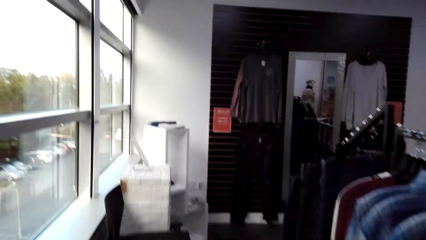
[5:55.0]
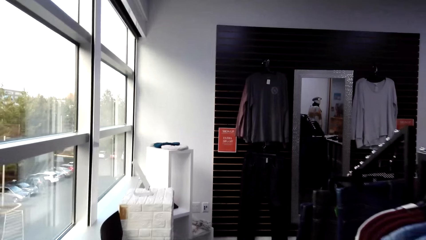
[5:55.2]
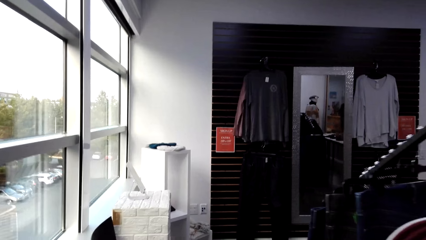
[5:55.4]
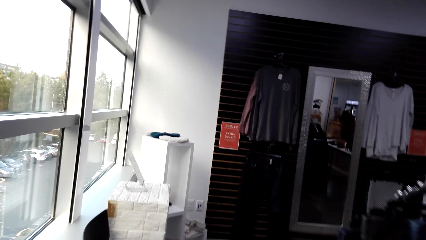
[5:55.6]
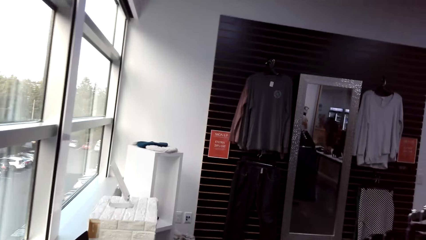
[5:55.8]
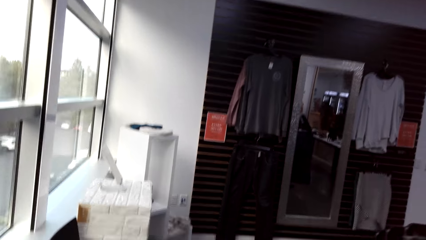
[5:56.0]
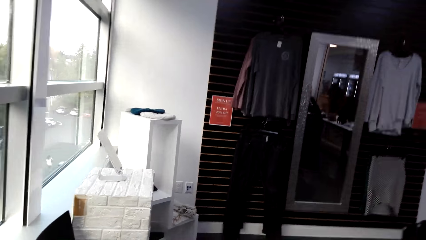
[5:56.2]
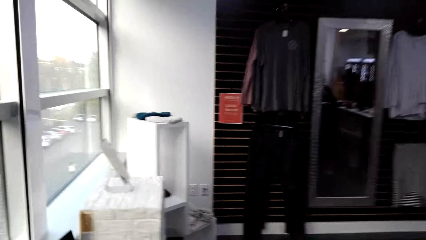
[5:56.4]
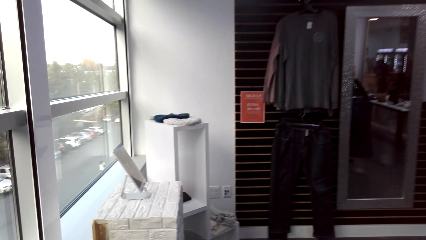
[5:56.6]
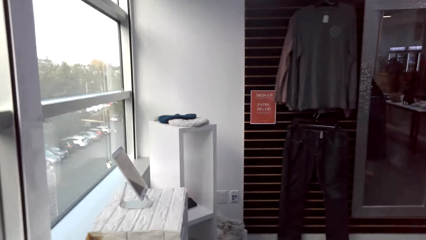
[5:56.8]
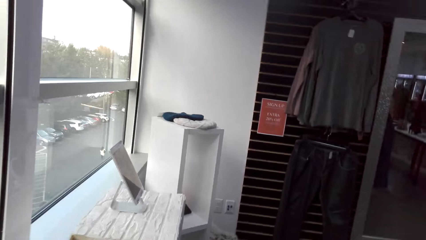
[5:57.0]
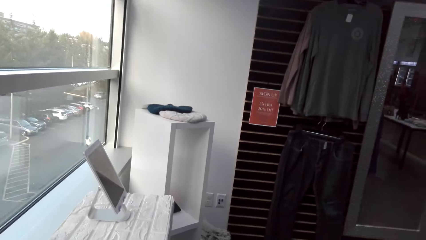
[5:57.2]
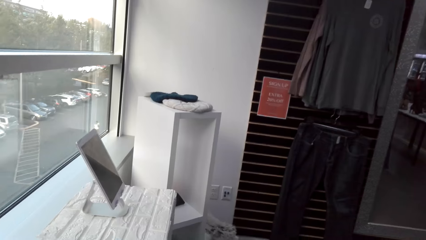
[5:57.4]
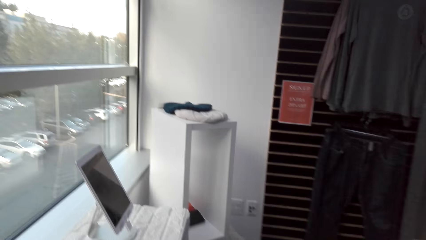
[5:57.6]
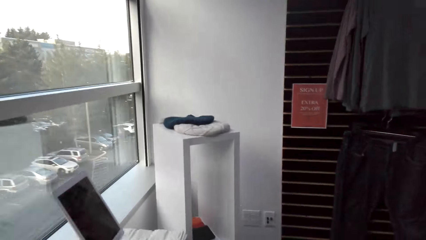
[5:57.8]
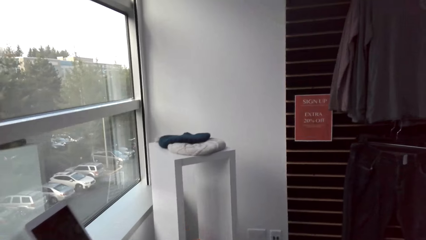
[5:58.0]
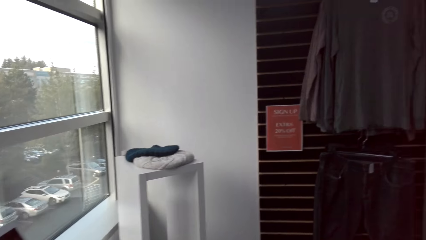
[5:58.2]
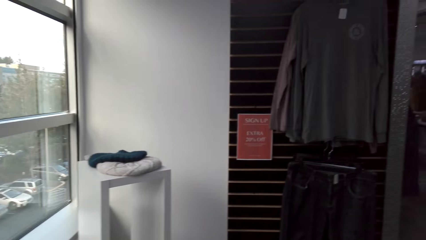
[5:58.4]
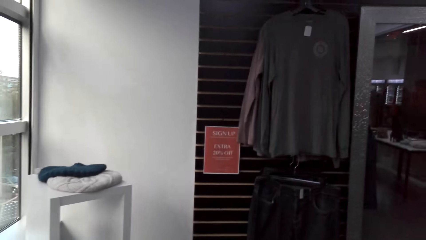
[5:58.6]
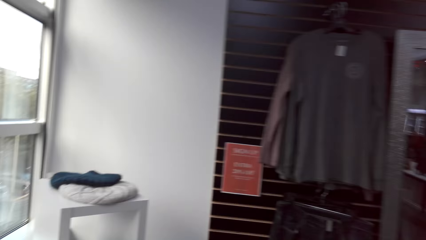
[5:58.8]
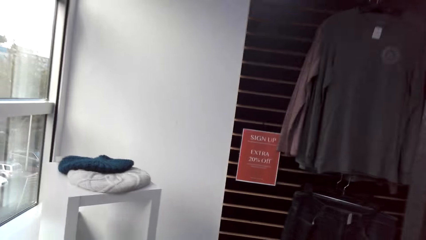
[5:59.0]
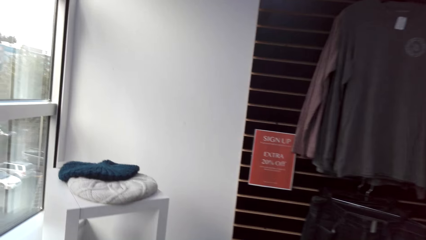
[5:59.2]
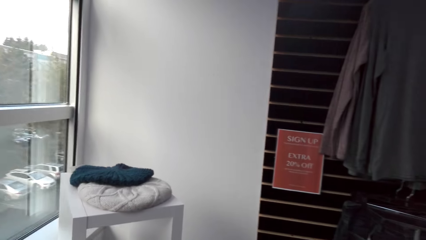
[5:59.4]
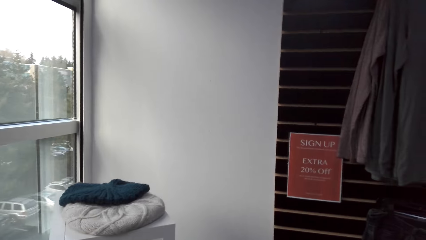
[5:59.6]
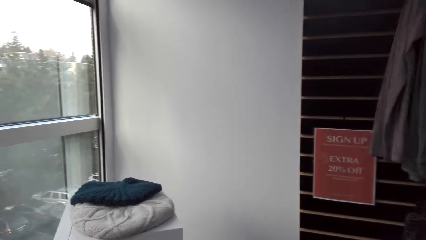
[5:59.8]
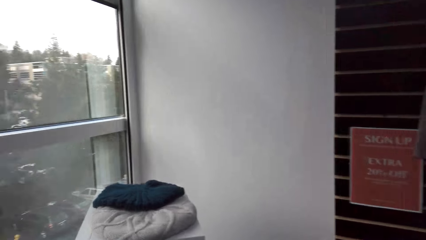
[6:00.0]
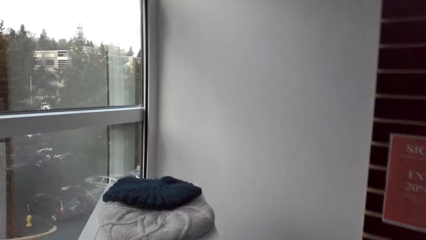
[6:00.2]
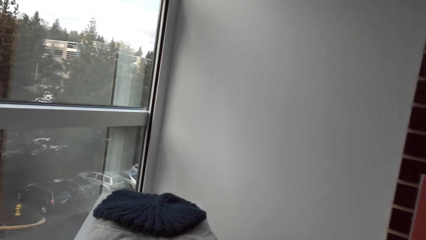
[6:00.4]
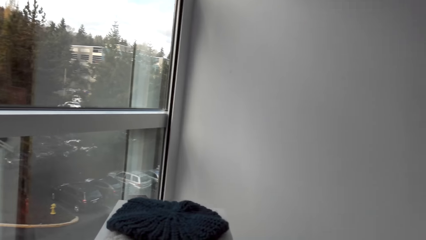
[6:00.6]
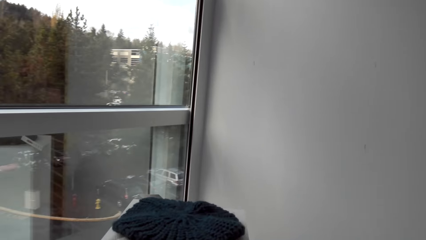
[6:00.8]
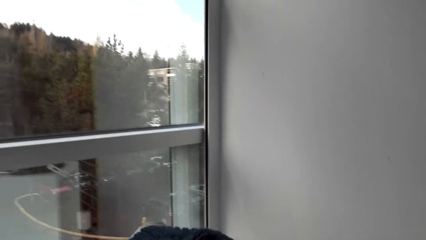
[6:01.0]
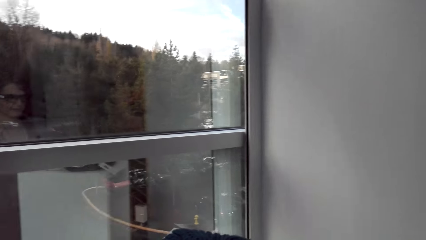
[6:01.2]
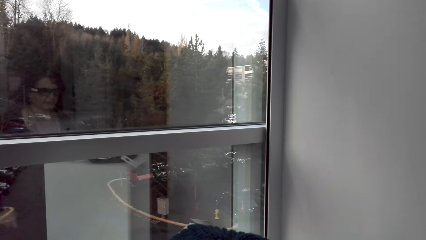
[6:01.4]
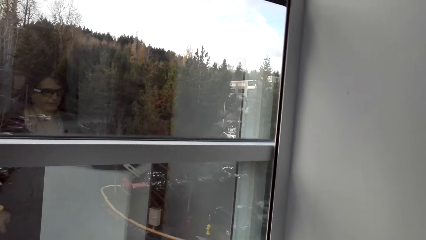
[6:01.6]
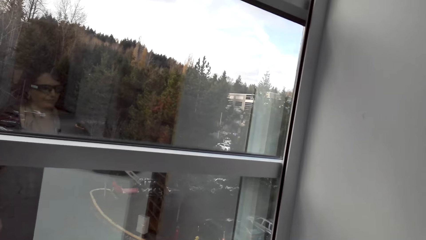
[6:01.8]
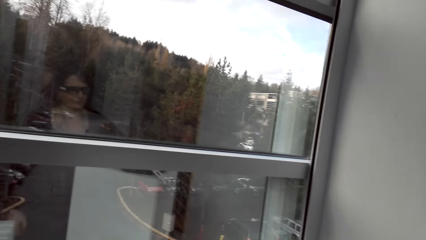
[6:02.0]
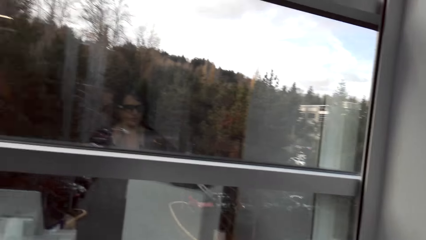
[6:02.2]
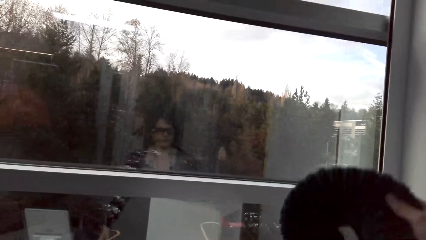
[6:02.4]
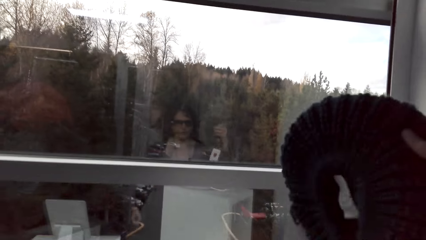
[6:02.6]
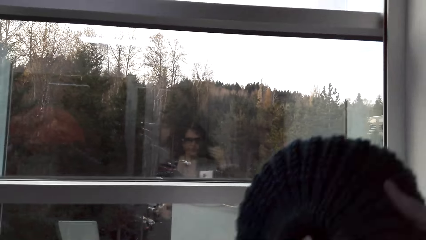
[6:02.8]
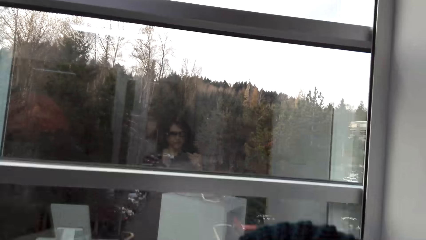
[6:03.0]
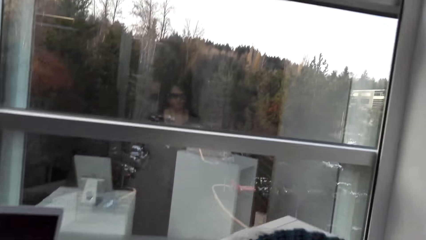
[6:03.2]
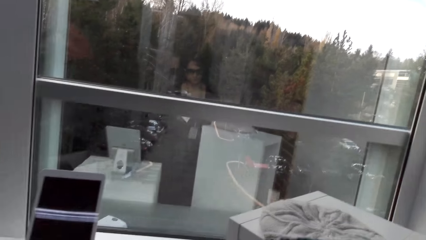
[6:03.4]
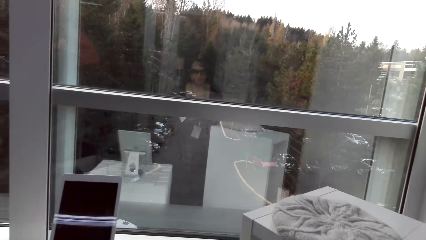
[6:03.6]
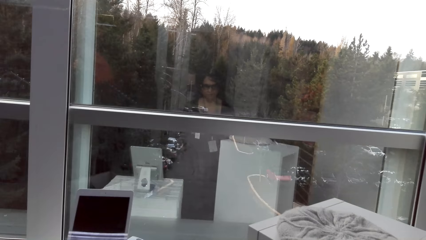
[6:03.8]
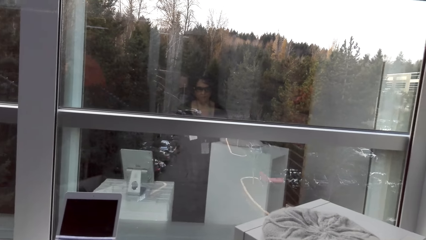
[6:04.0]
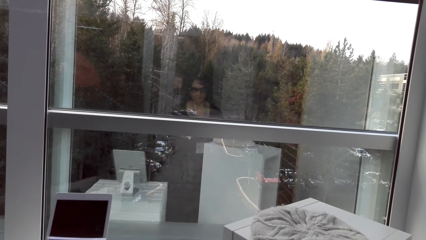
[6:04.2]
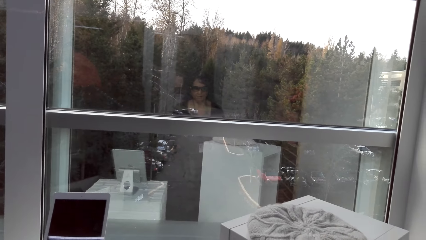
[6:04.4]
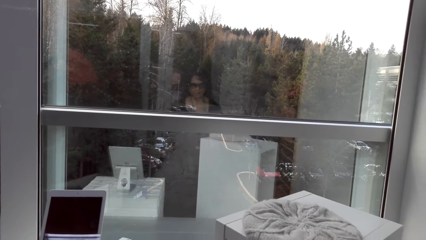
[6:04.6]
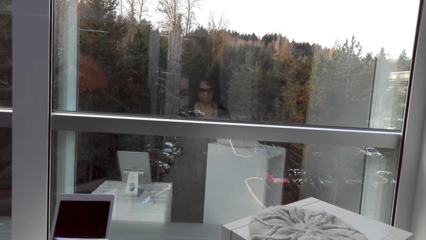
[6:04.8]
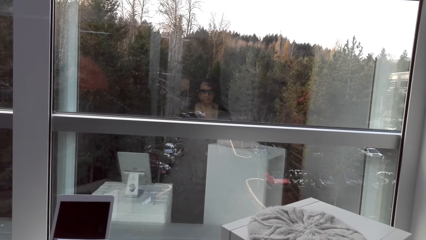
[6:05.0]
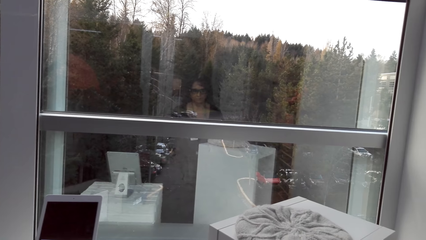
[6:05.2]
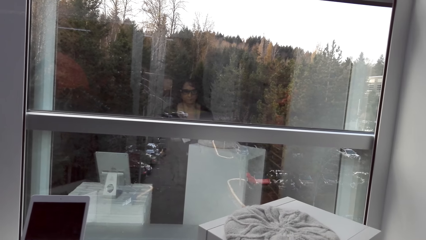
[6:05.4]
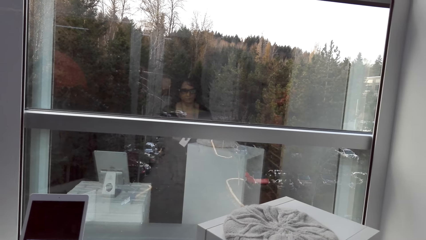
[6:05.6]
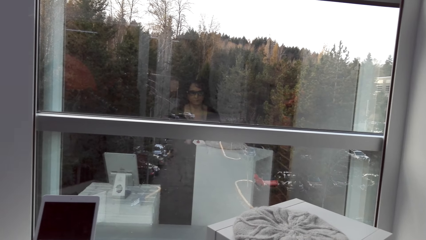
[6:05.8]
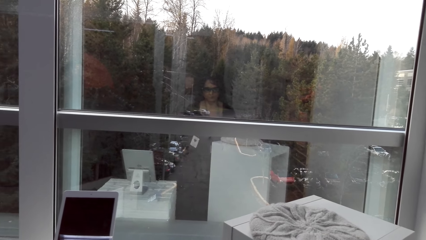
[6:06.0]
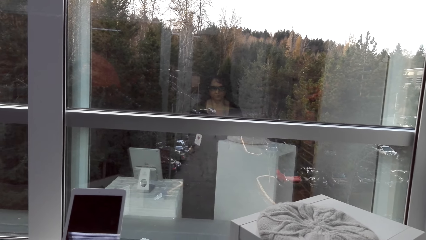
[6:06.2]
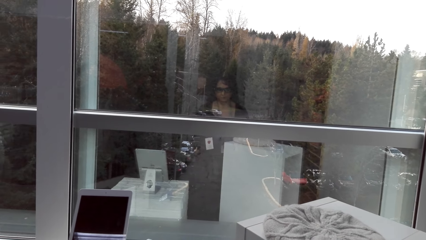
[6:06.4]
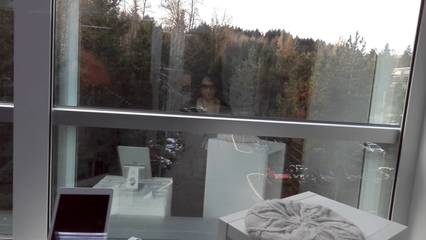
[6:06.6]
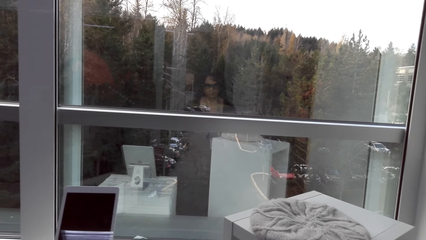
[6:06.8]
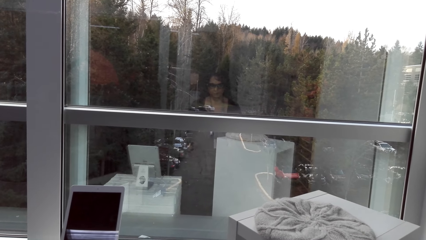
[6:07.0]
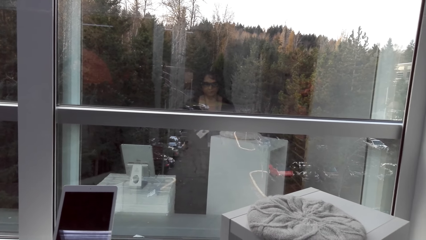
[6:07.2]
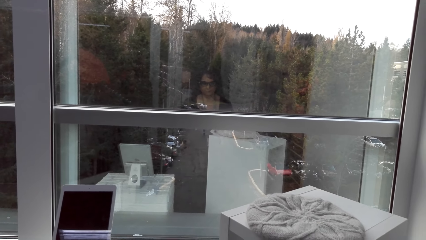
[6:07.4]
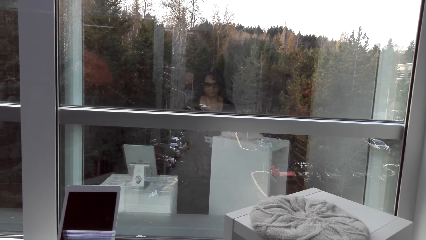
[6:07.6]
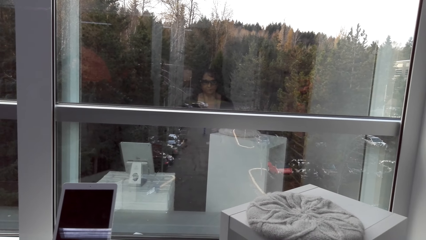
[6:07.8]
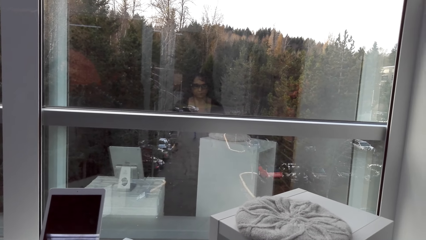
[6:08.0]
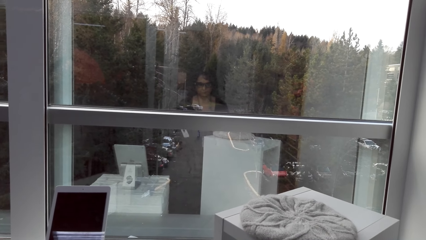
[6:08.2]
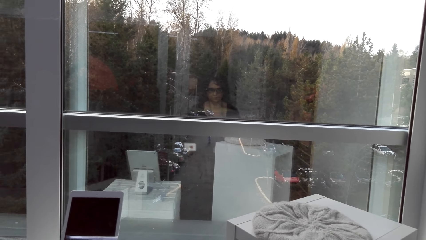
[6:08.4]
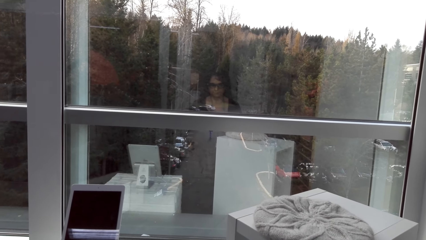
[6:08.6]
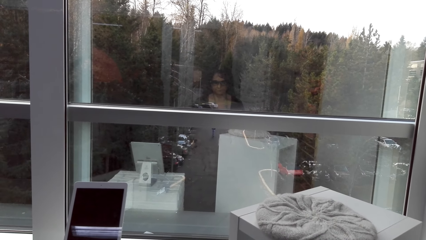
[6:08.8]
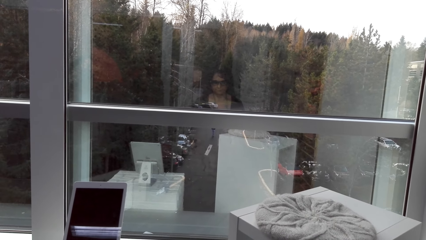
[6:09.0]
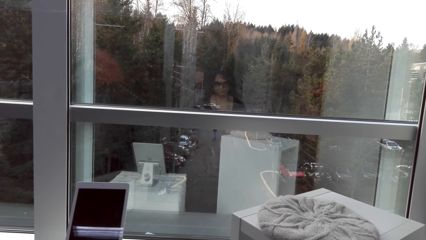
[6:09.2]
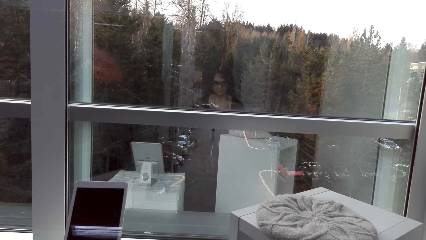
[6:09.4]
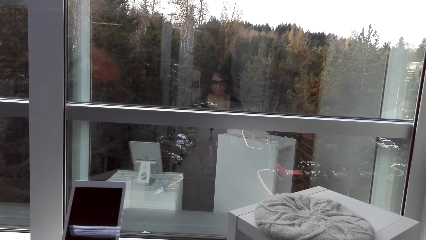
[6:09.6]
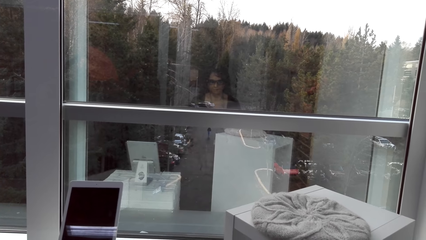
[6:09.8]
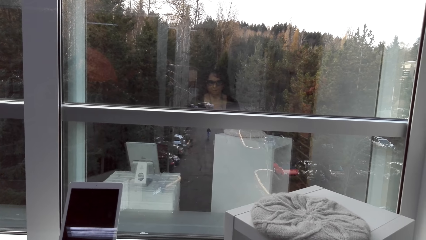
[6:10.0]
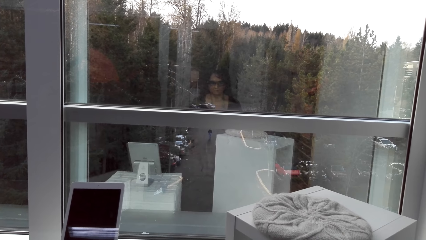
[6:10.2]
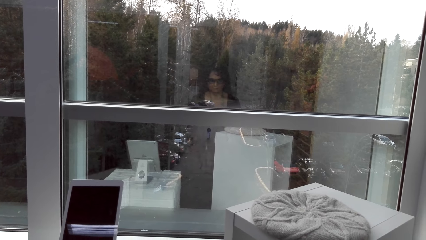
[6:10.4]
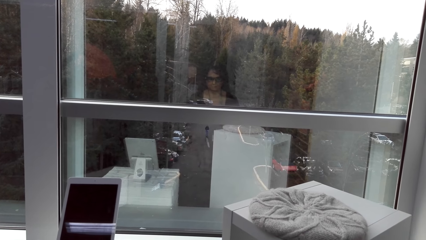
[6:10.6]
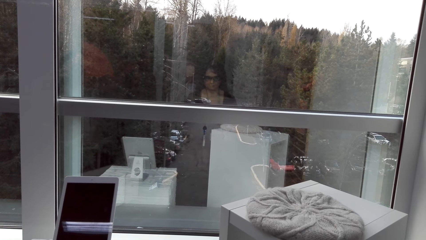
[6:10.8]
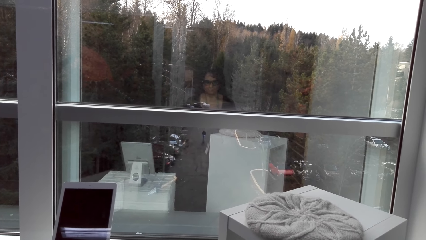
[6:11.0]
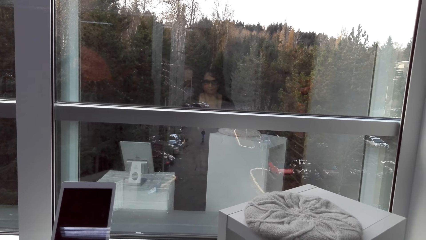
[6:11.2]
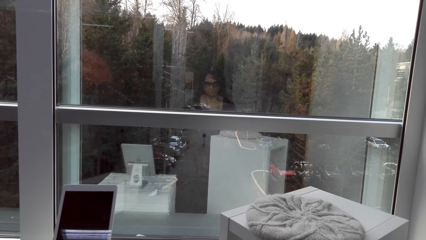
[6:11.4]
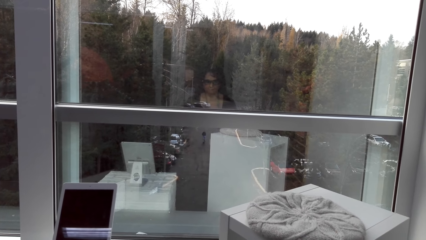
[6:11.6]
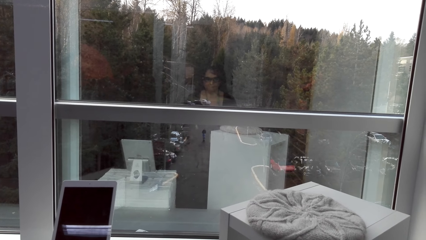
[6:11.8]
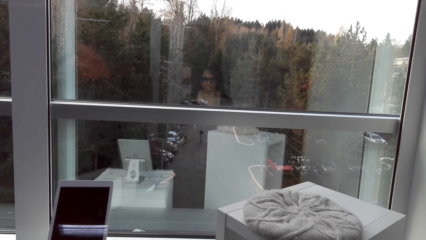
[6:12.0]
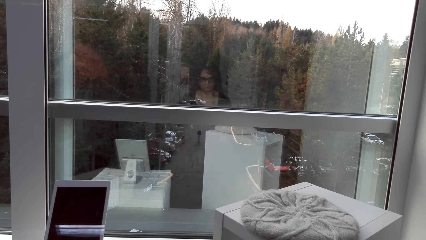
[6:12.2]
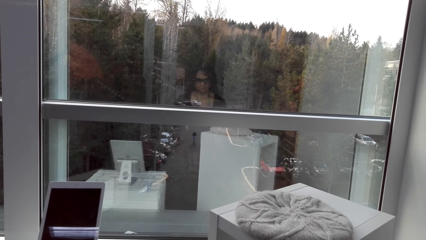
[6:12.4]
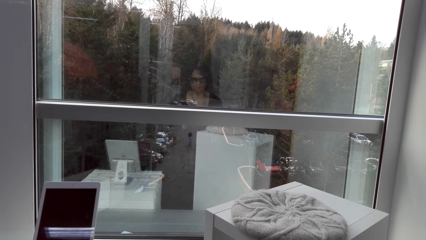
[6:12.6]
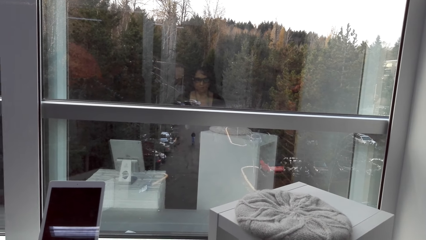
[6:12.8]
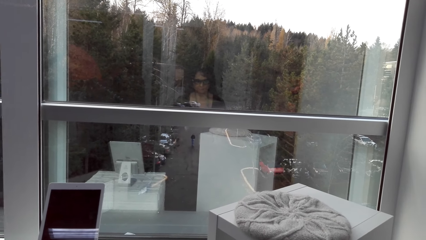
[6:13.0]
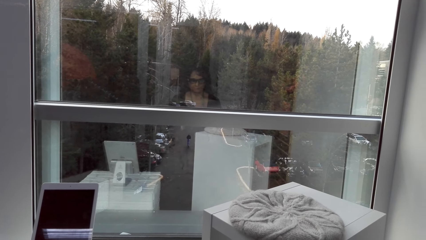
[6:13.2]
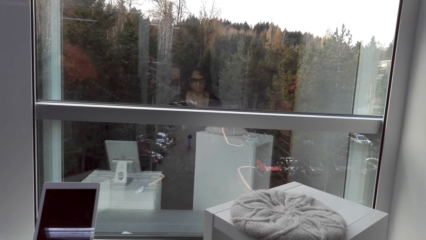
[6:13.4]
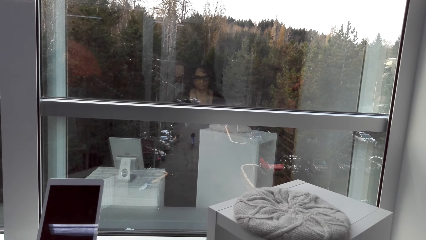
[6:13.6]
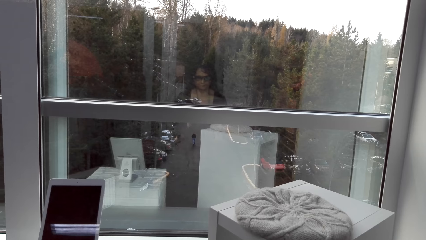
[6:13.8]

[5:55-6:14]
The camera wearer adjusts a hat. They take a hood. They look towards the window.
